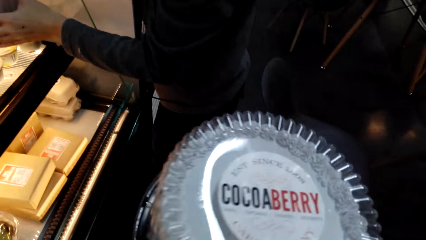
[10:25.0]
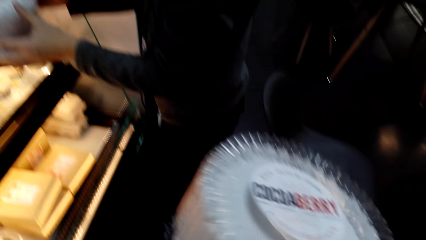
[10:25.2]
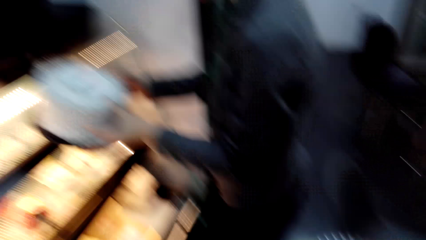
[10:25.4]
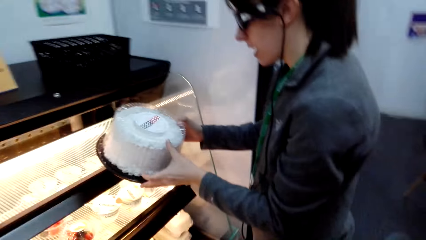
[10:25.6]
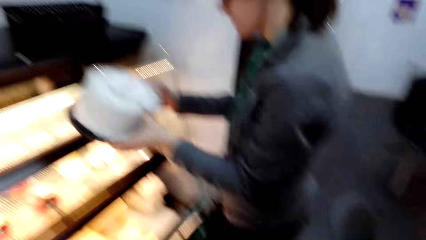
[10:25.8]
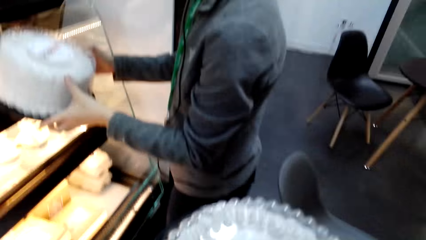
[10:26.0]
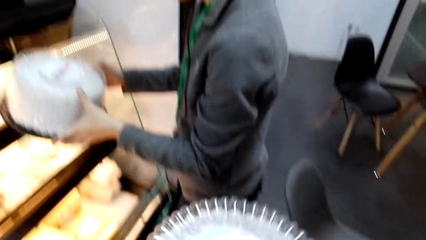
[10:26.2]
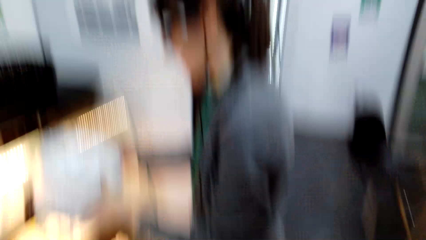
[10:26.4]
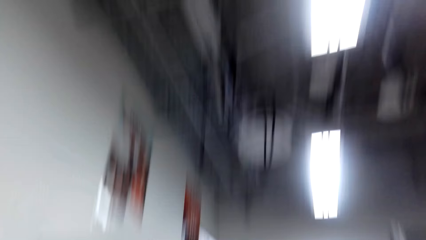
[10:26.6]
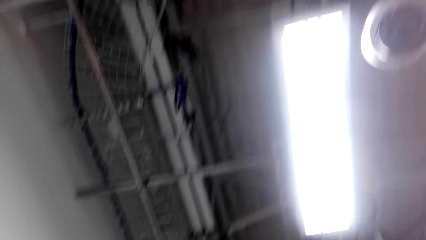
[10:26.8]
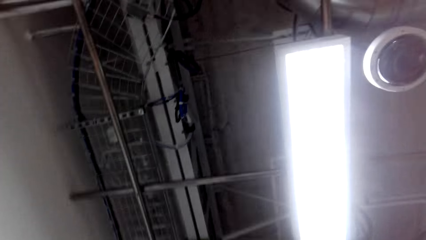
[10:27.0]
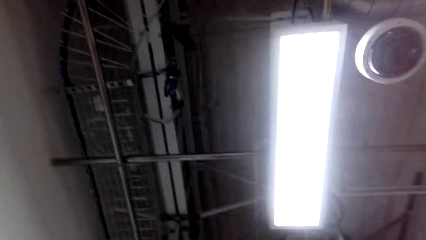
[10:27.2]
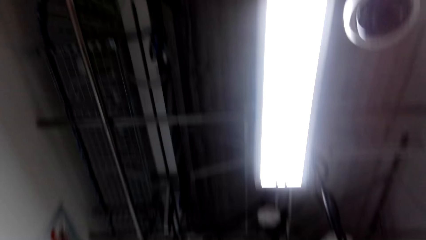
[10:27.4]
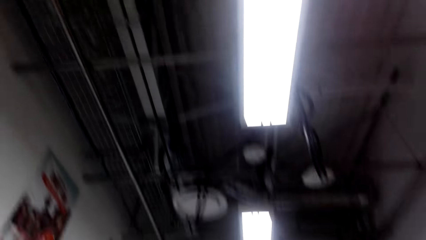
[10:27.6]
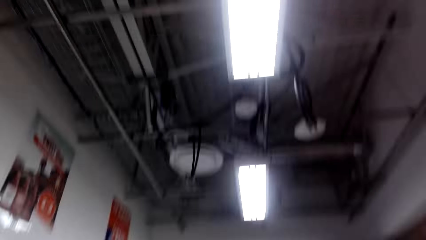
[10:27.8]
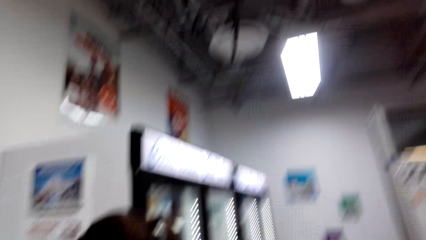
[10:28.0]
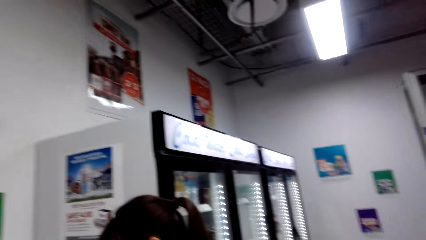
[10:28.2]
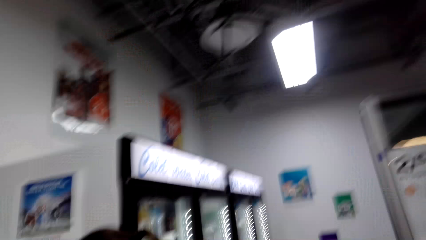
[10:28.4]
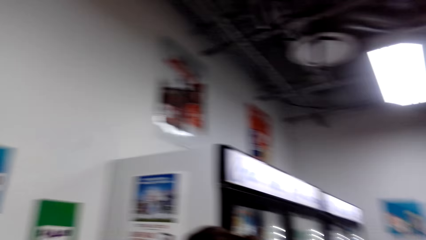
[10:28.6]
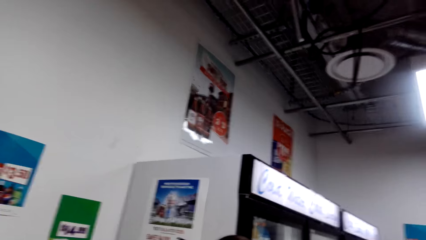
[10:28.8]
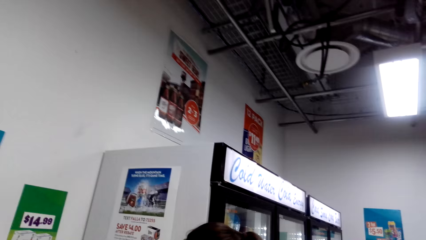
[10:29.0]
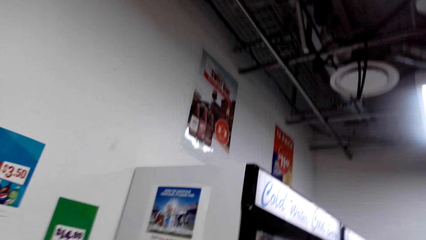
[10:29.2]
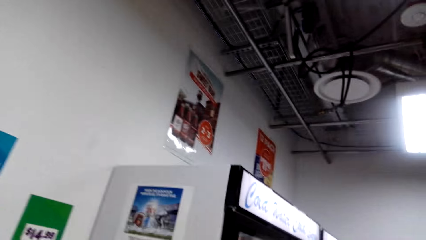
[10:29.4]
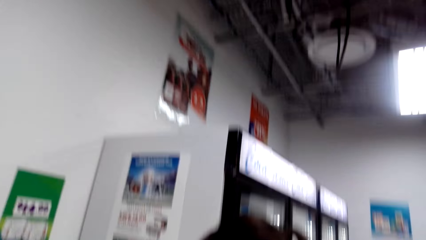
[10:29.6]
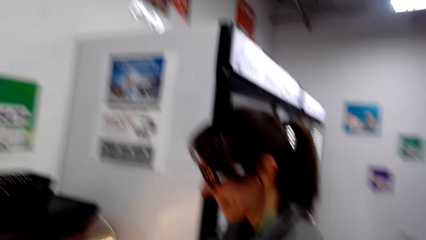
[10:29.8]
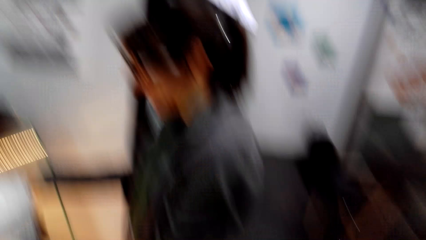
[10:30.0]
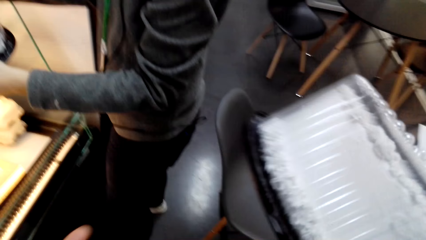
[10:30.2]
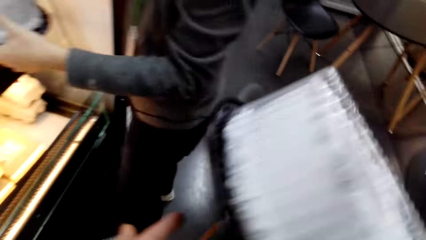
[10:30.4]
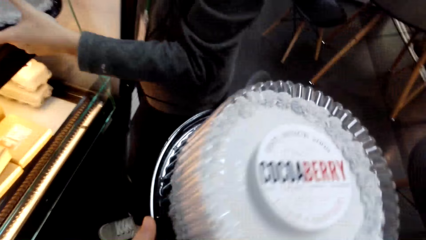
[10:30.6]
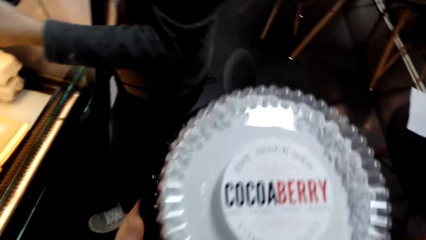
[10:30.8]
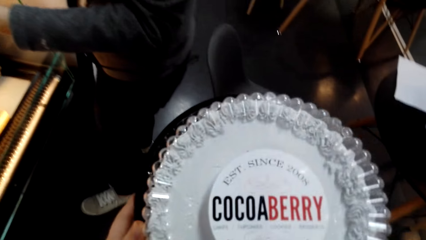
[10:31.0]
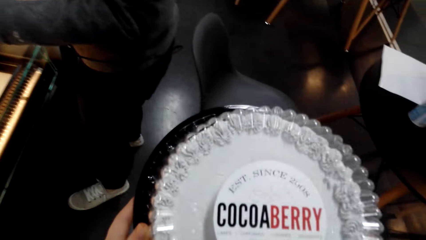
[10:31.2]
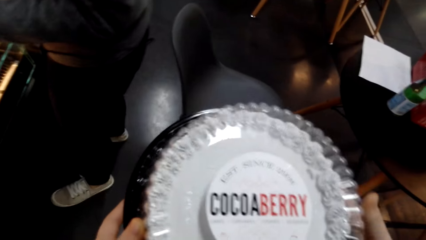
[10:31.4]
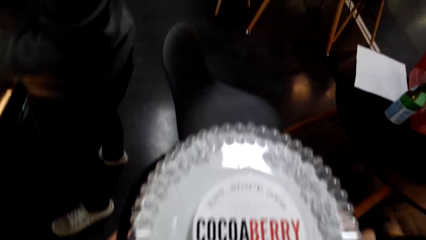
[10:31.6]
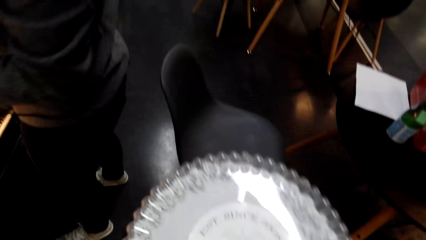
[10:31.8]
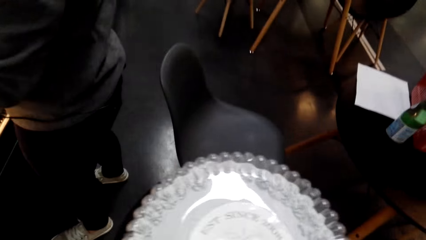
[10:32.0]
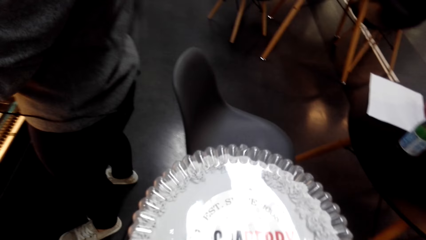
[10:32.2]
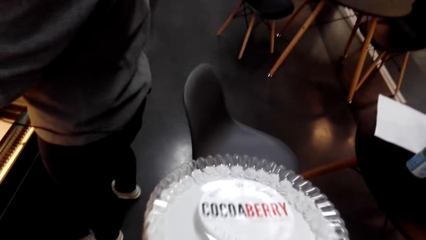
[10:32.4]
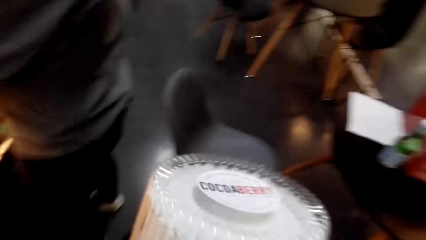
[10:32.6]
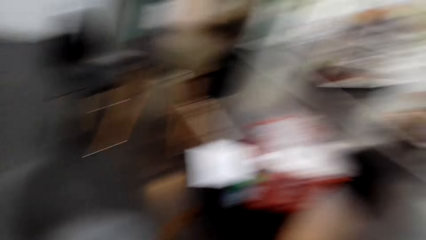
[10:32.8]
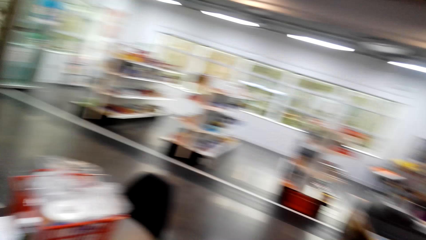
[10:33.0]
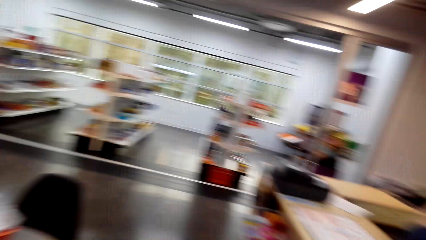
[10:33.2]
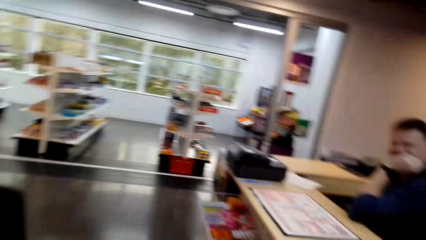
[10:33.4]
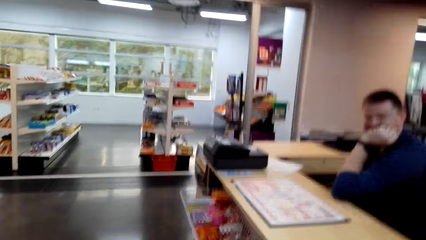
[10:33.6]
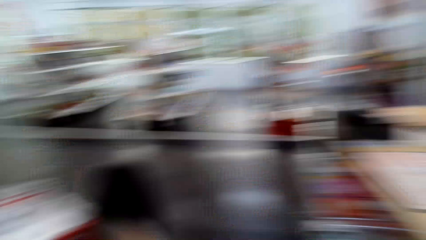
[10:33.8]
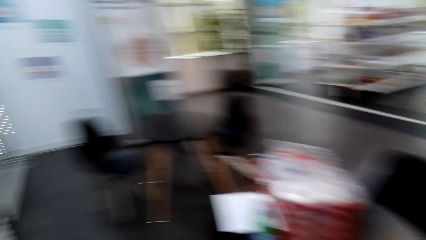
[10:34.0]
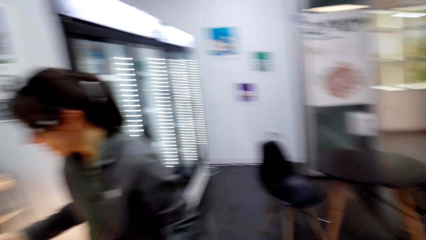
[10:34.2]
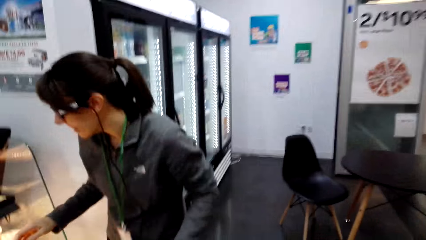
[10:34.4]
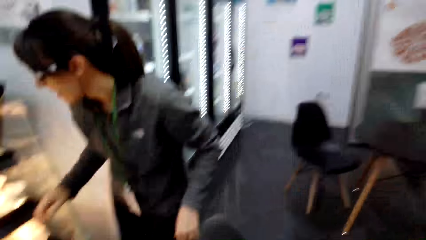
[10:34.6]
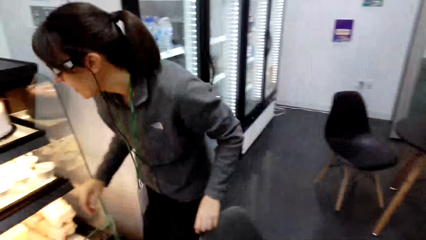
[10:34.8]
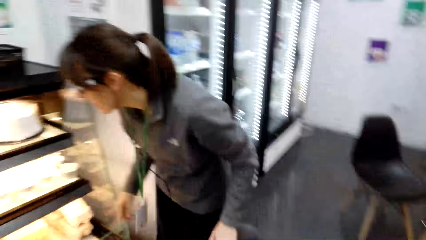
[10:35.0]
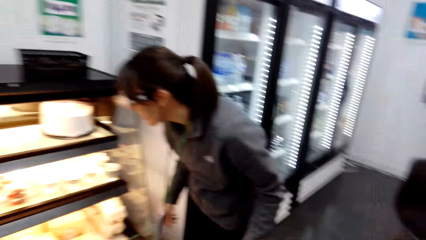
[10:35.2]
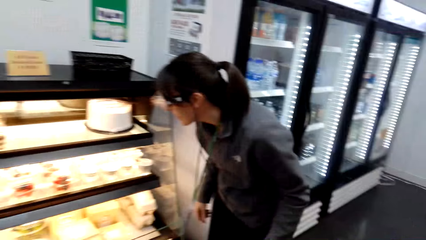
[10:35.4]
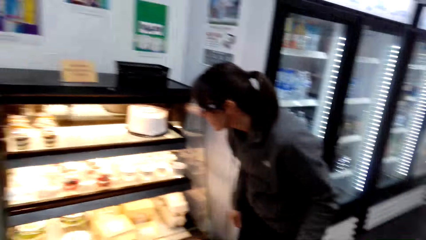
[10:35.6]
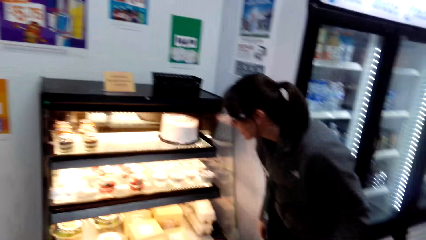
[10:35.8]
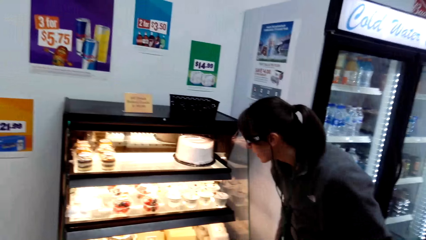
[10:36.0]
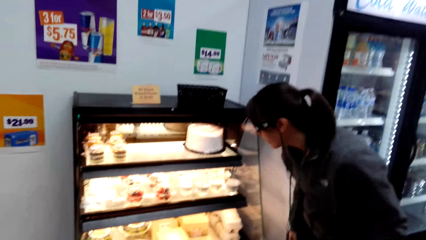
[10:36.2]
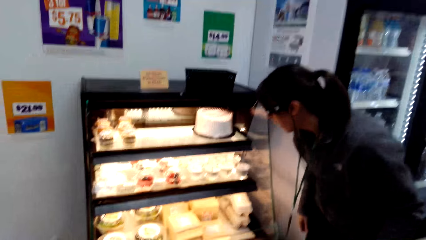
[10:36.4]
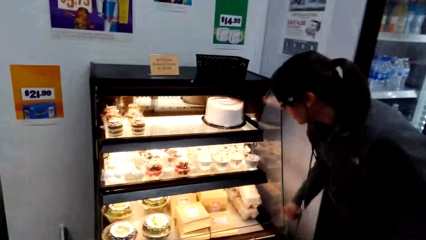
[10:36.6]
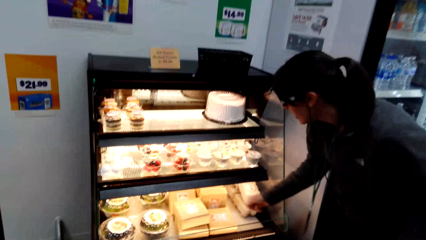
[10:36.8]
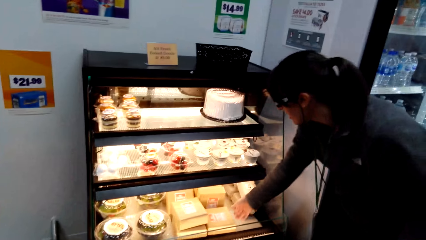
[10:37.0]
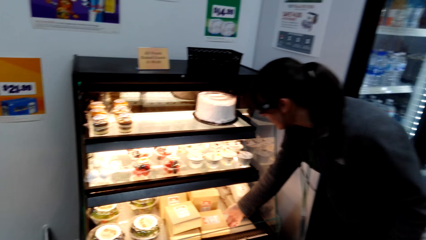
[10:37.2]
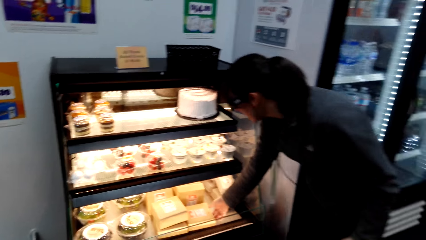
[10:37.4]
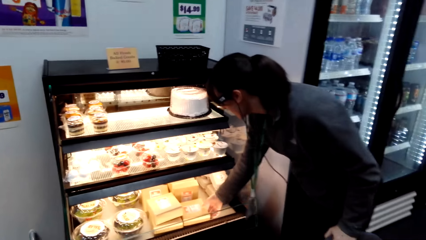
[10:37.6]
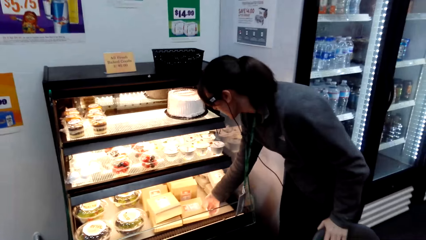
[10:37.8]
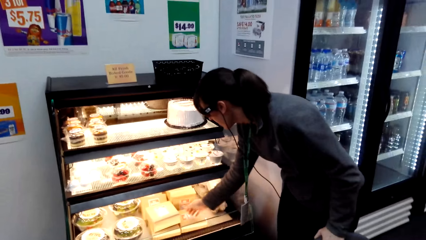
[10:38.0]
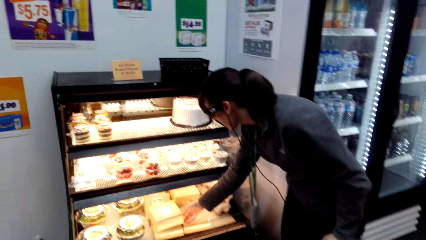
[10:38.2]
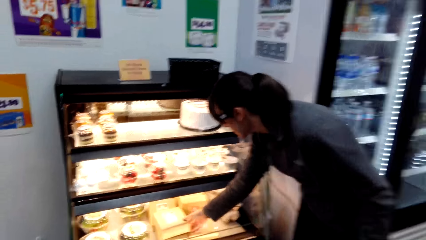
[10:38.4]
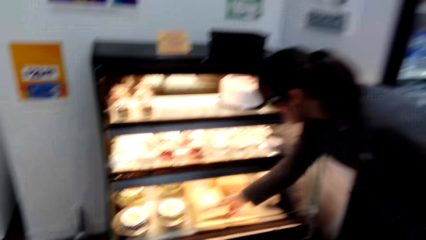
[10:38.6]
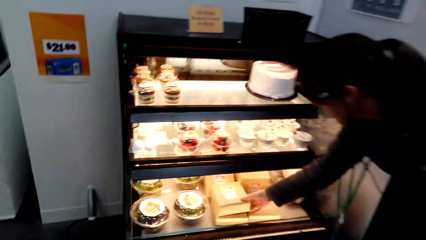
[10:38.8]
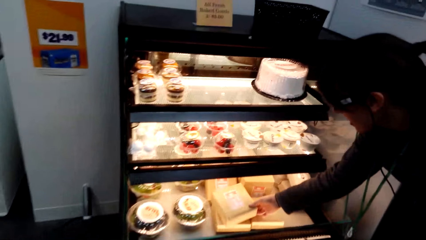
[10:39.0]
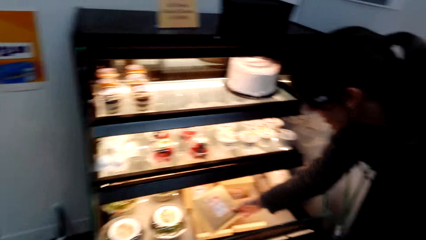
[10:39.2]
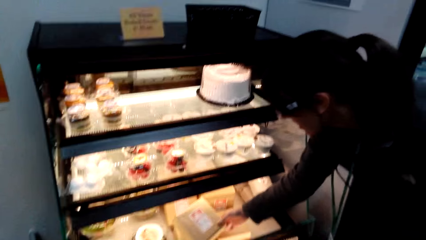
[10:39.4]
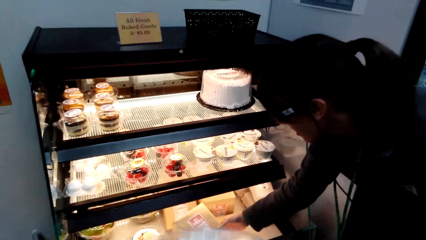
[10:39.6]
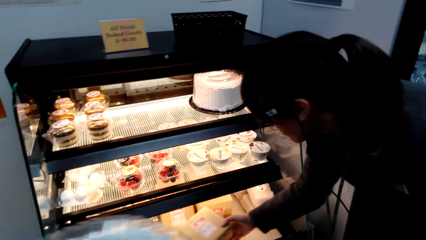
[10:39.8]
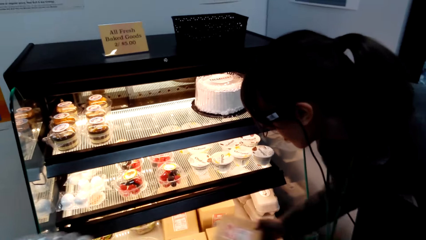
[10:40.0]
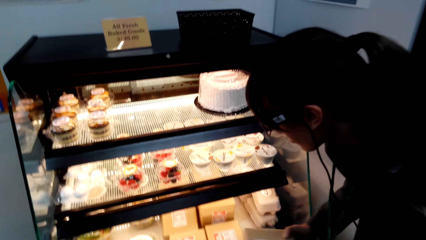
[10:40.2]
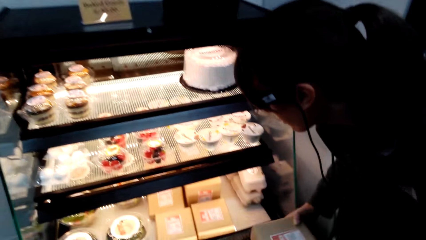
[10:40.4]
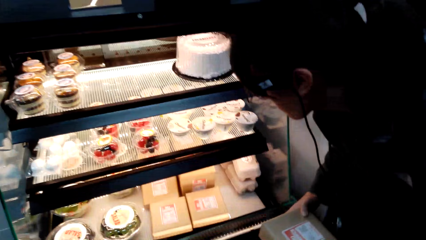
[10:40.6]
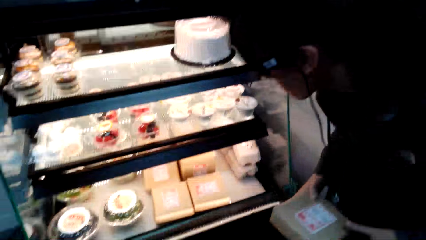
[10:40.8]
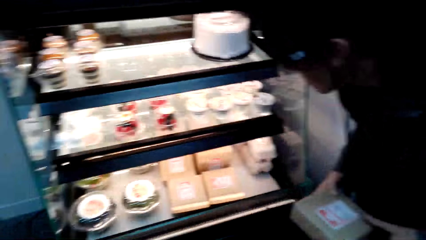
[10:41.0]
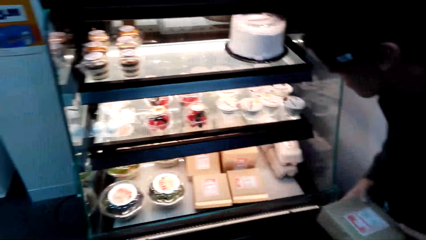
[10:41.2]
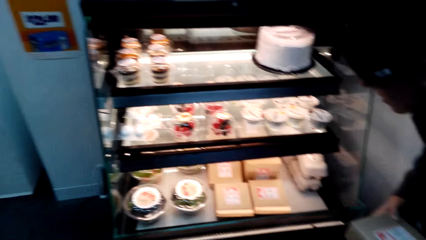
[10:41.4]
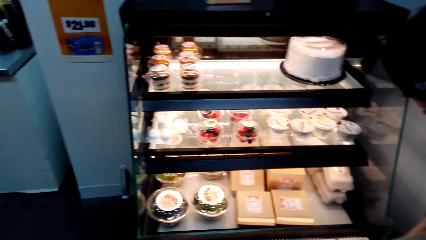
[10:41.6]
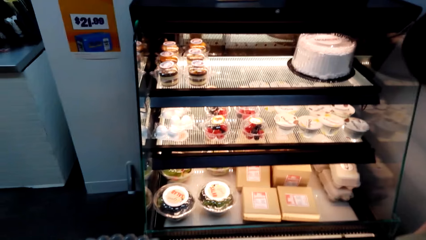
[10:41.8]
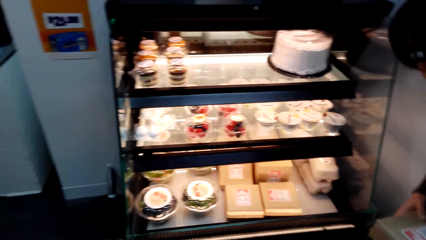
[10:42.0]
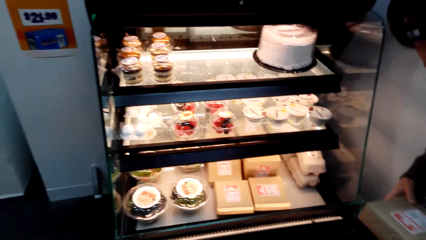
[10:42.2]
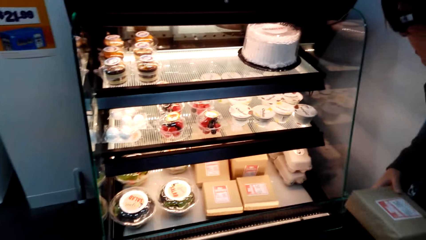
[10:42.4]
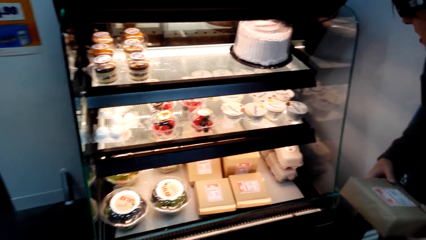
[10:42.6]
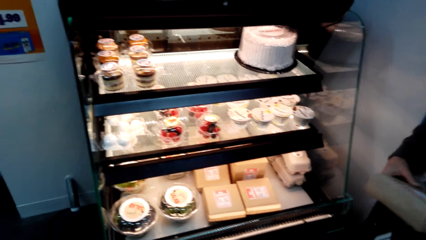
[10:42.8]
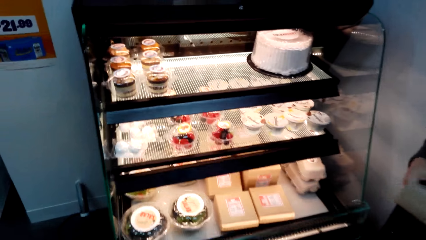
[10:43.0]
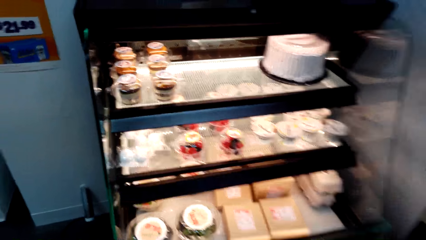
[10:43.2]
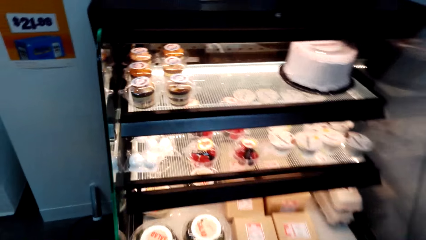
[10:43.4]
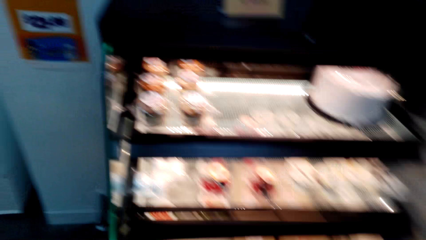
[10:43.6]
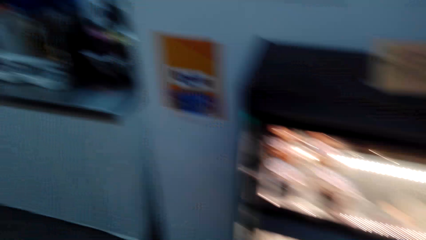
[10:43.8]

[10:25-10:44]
The camera wearer looks around. A woman looks at cakes in the cake fridge. The woman picks up a cake from the cake fridge. The camera wearer walks around. They look at the cakes in the cake fridge. They walk around.
